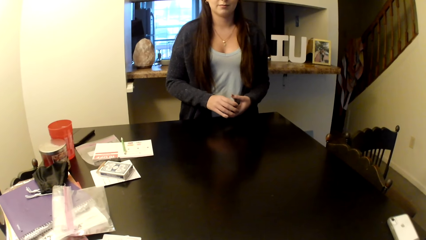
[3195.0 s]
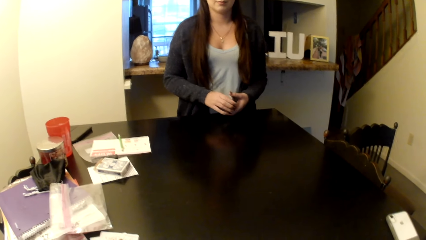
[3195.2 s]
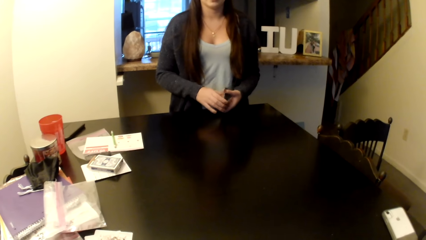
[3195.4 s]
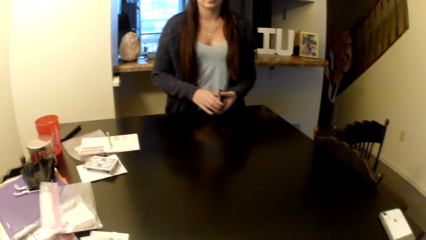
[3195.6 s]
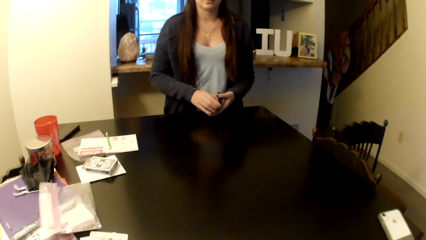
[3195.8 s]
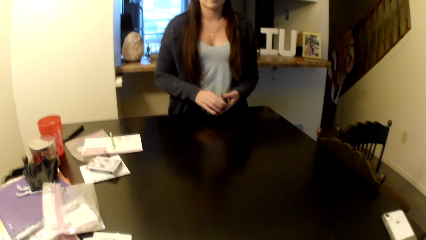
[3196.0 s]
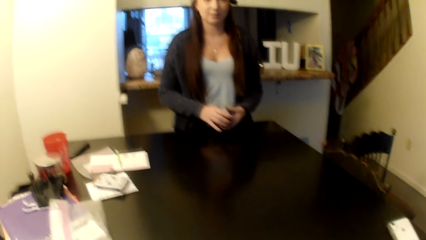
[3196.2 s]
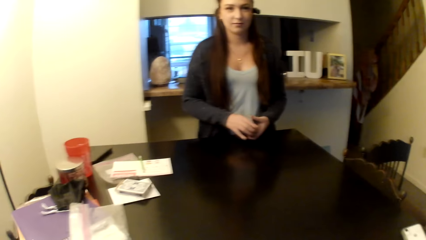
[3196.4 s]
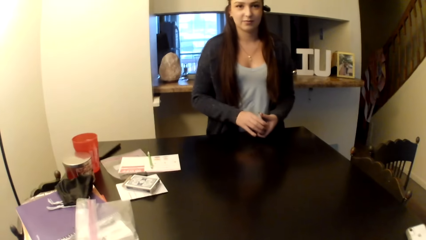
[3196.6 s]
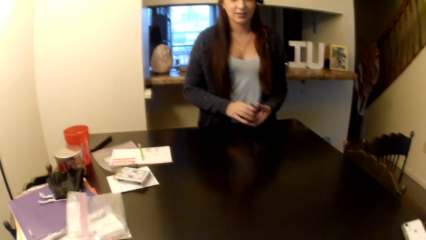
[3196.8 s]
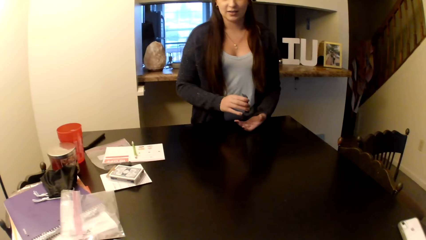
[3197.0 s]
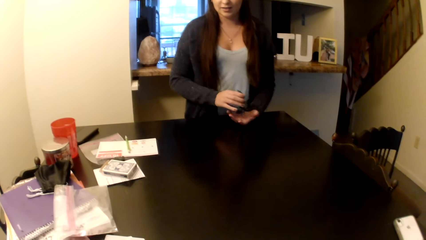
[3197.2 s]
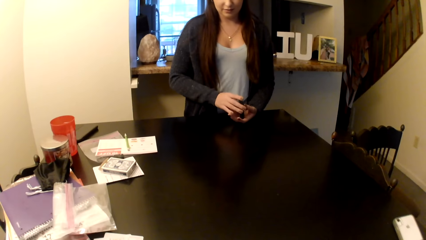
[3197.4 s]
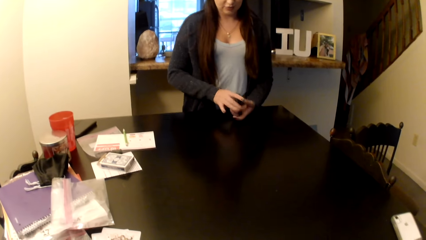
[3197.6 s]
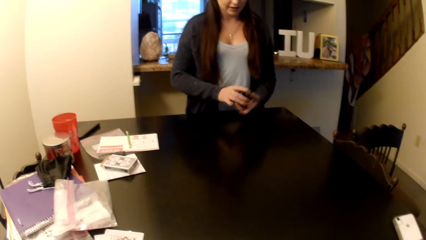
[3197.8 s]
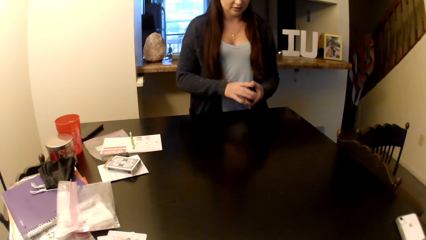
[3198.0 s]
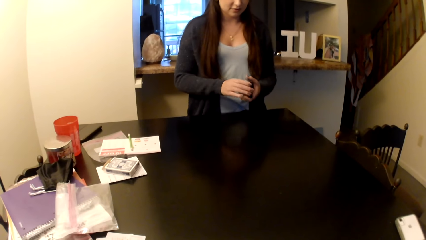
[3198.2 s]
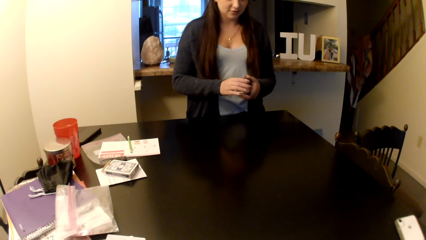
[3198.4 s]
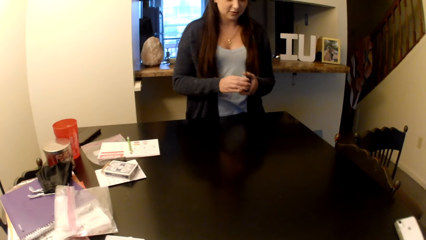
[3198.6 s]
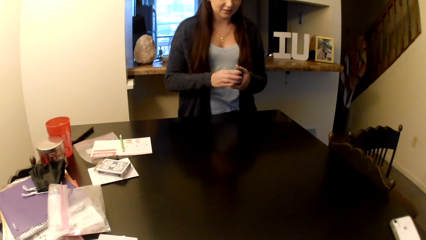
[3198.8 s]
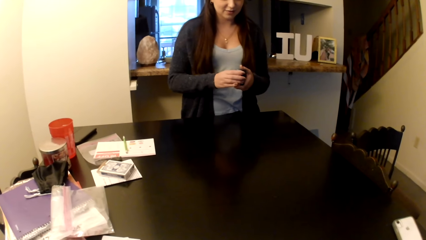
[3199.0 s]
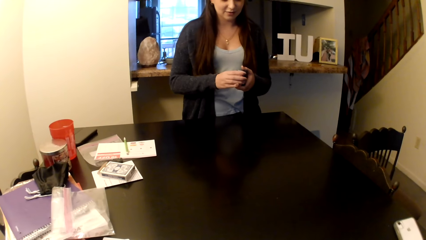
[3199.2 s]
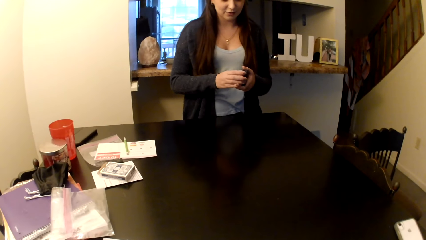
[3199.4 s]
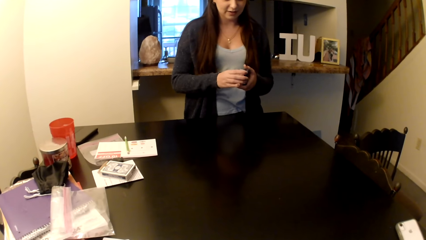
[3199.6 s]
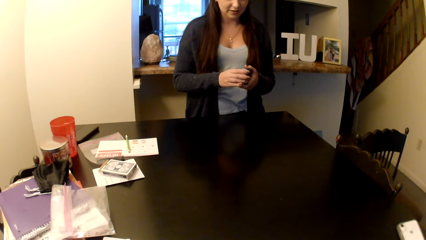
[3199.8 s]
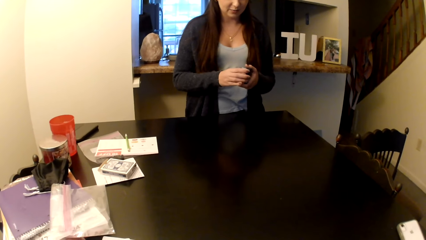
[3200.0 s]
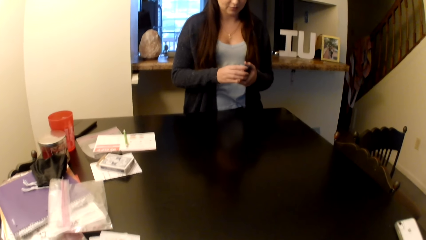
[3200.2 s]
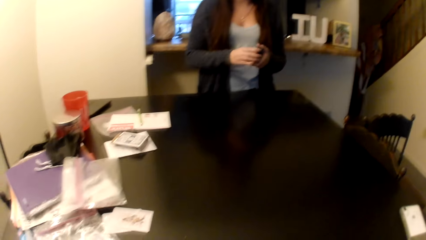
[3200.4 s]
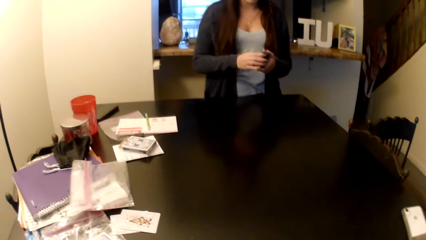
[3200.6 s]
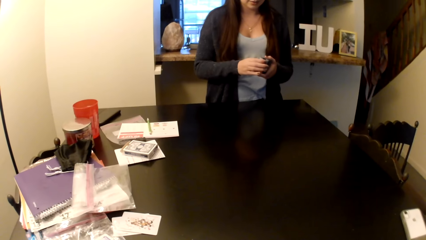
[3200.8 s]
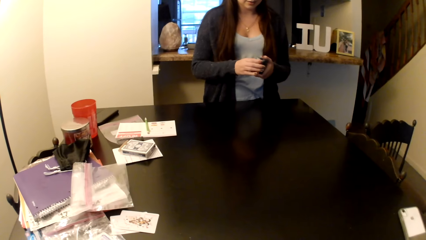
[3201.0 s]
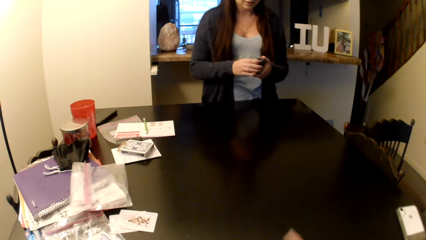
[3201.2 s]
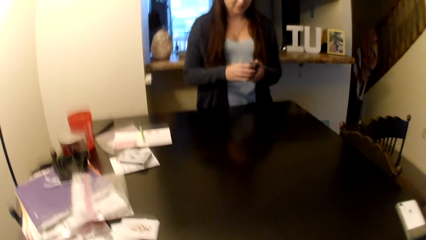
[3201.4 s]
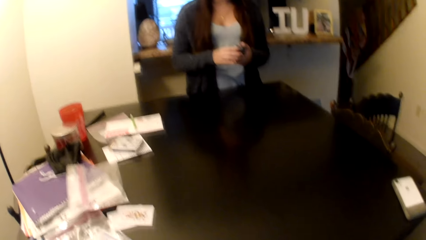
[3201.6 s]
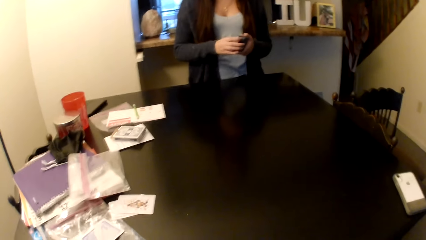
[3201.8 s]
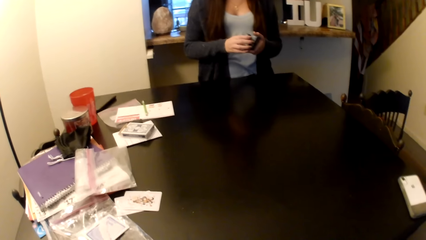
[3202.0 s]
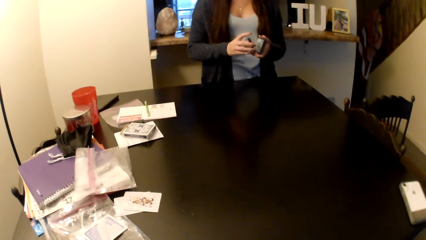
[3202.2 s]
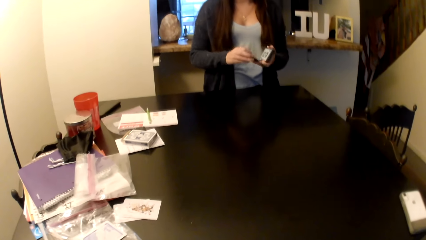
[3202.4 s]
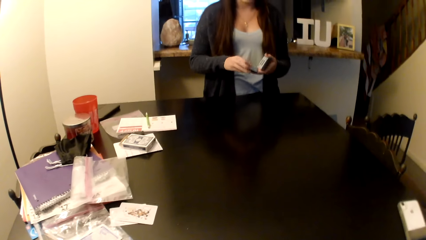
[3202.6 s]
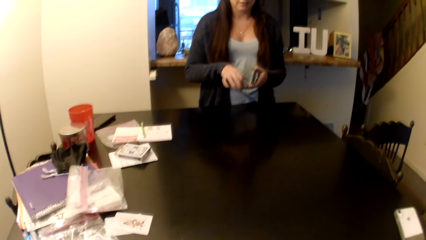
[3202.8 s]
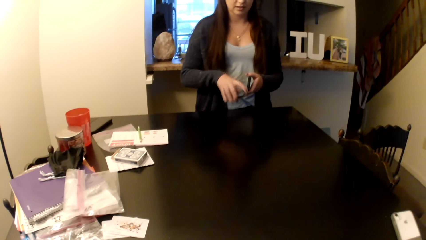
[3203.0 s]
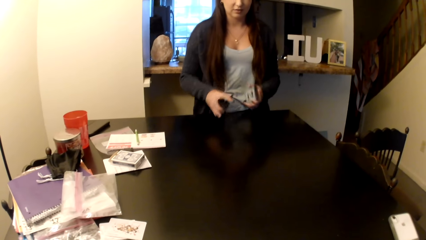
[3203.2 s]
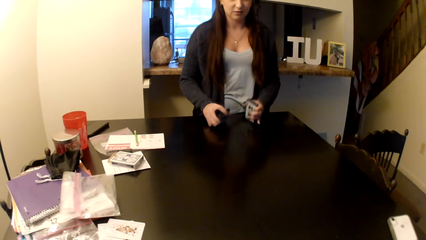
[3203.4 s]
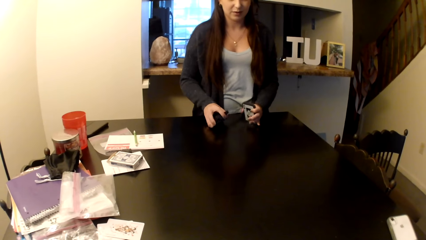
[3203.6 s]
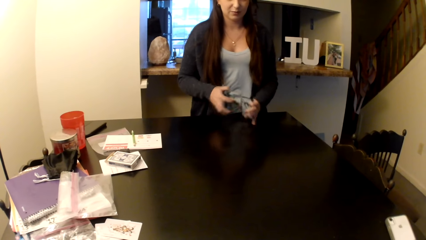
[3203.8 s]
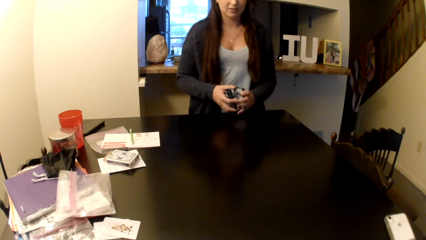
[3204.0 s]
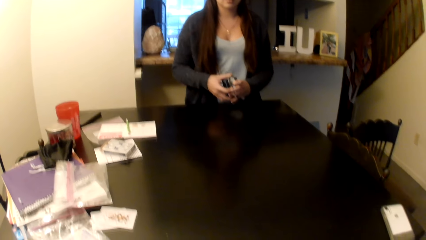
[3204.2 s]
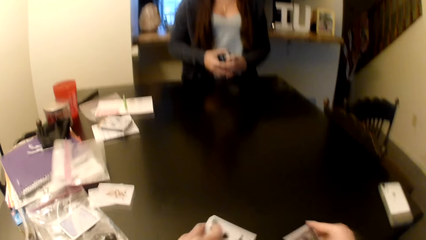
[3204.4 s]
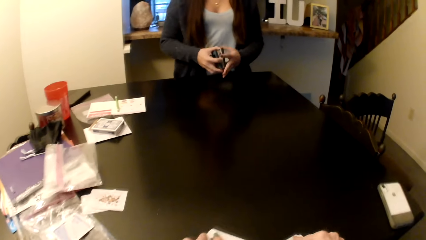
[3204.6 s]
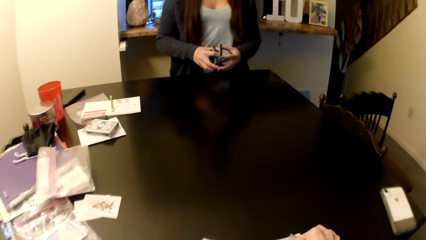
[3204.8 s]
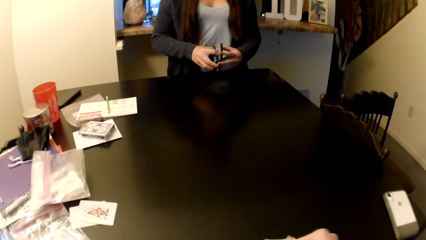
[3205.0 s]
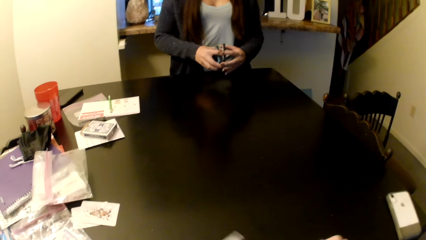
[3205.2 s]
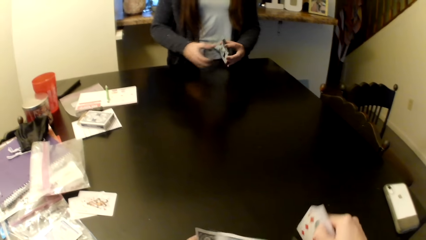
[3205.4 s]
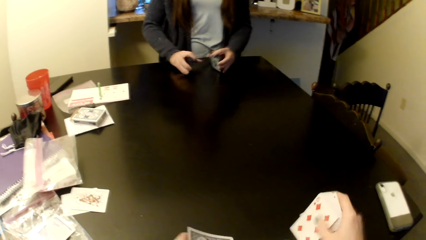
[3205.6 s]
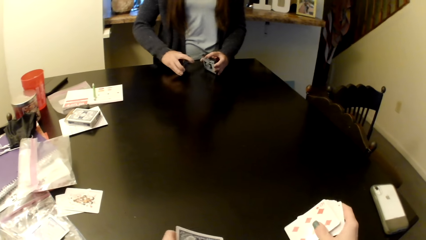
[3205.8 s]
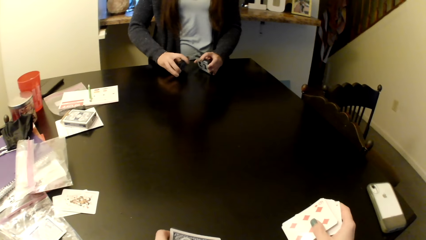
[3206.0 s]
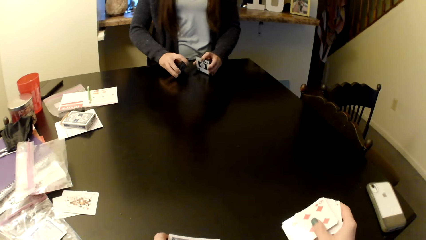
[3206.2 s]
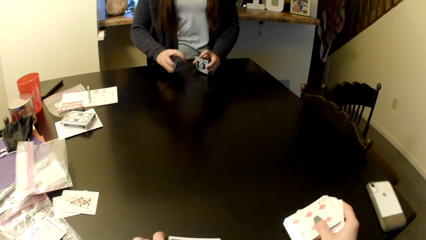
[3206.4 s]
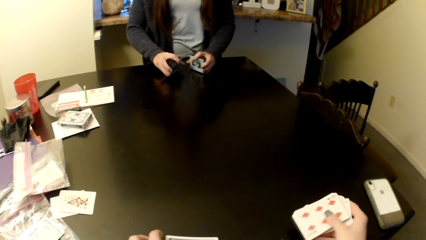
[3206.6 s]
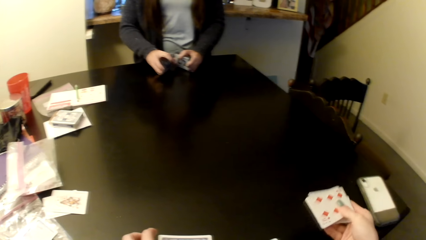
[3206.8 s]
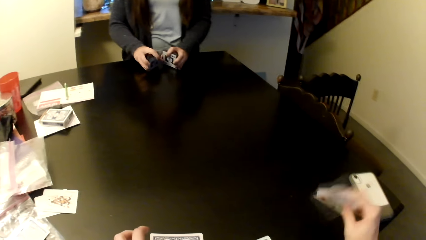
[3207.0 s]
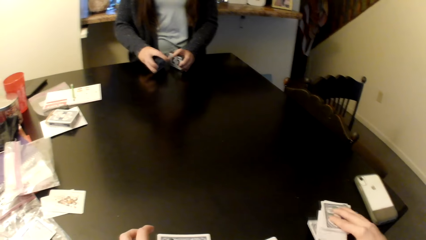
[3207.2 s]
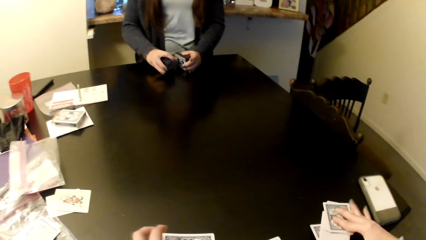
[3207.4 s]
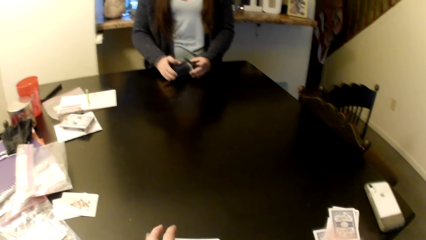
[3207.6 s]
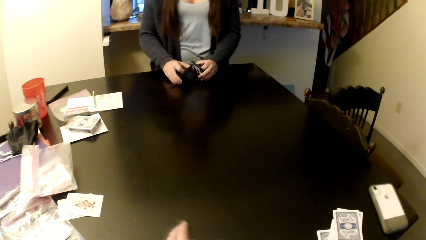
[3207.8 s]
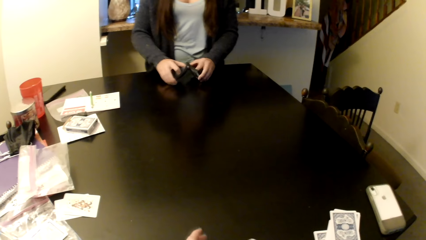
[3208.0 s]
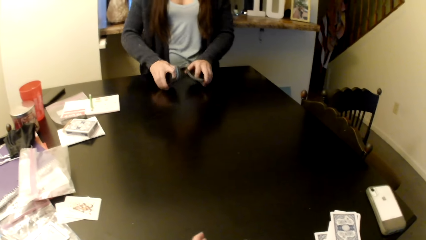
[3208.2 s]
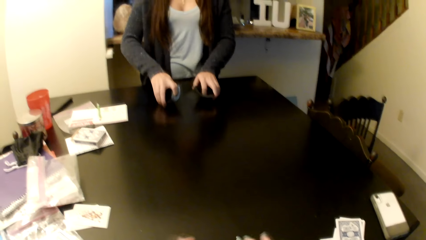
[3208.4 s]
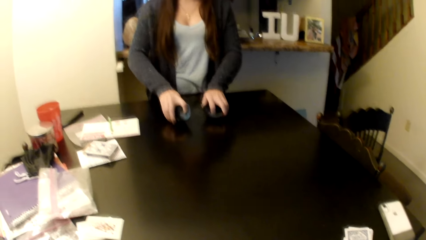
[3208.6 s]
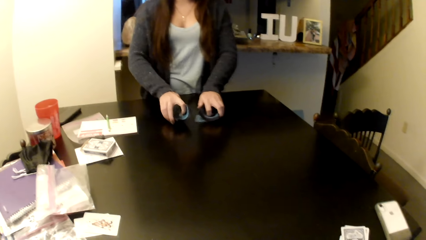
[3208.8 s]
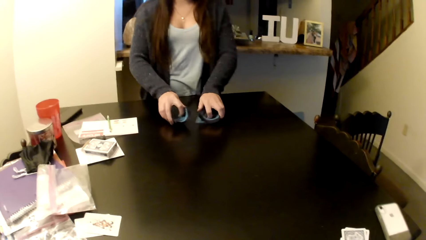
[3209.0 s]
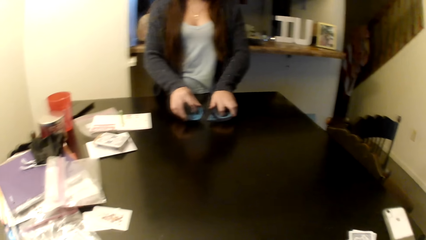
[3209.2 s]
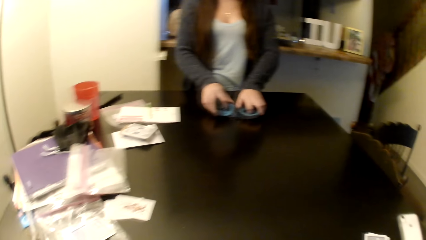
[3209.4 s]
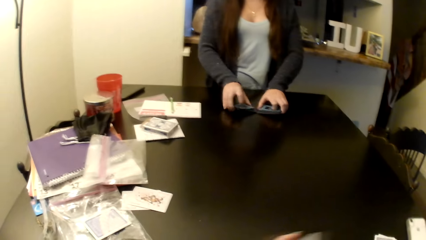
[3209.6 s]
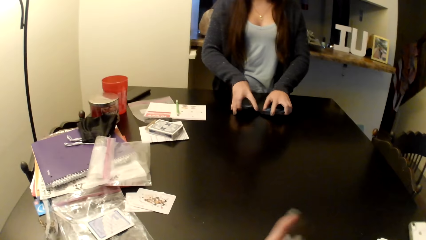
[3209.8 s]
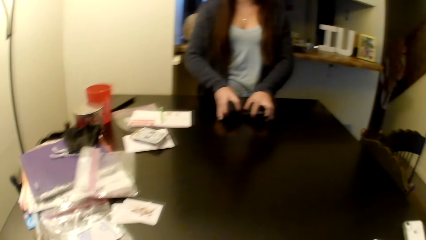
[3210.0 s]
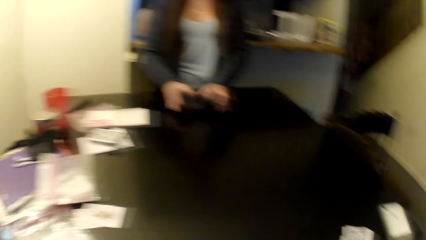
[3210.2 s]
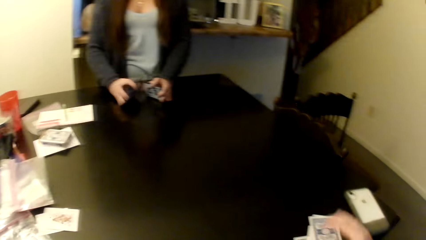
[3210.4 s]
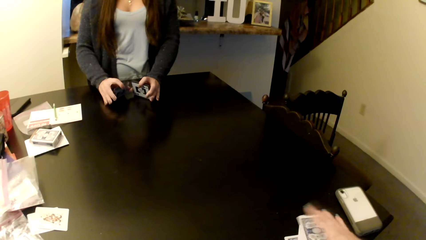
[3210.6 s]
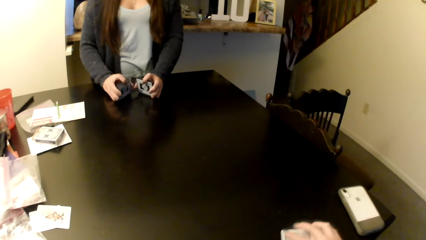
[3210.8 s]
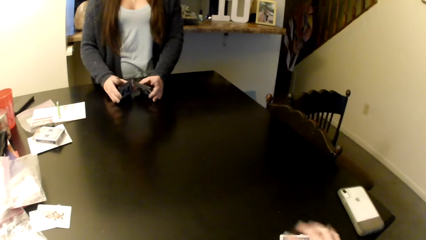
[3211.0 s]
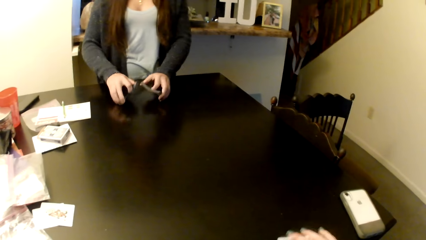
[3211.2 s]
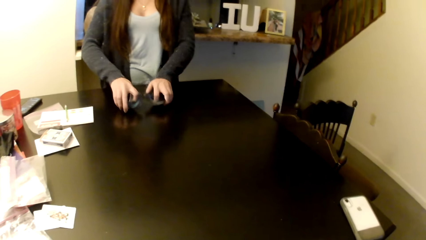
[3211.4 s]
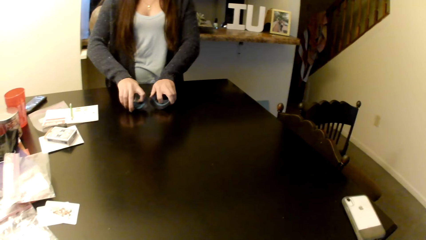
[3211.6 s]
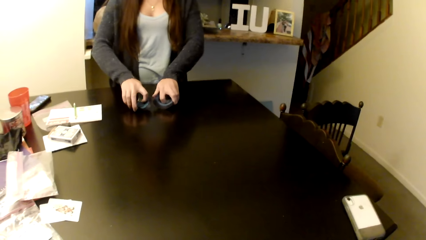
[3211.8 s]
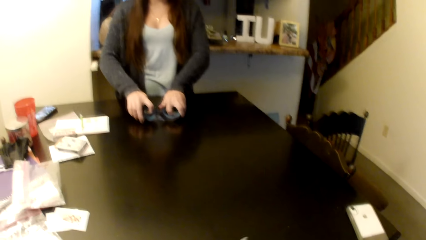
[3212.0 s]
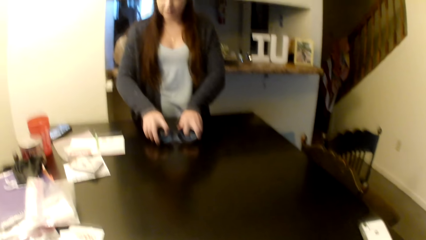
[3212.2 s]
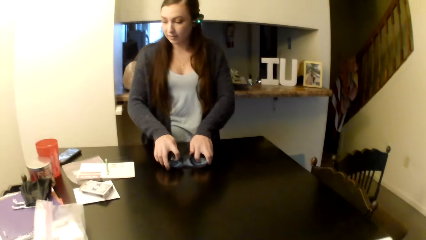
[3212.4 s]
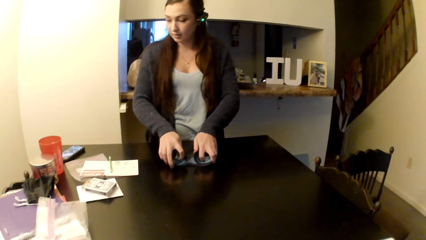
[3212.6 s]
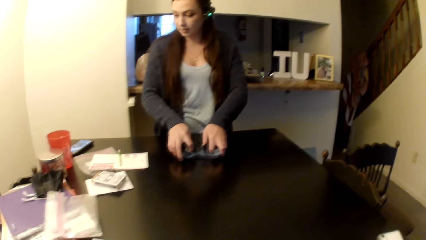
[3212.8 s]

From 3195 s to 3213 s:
A person shuffles the cards and splits the cards into two. The camera wearer places some cards on the table. The person puts cards on the table.
